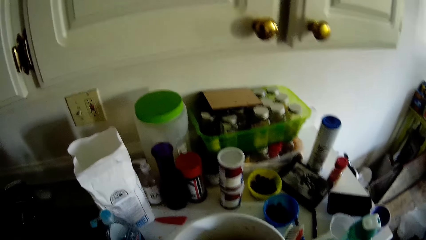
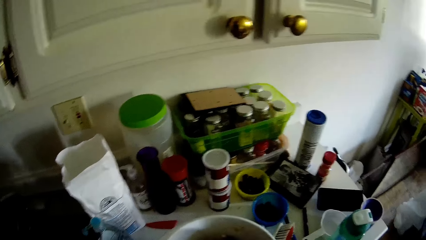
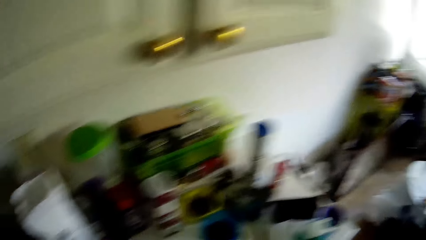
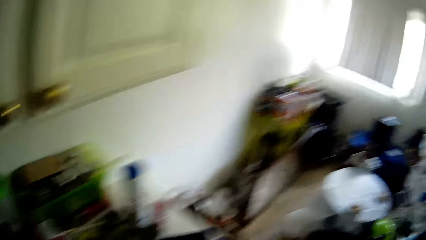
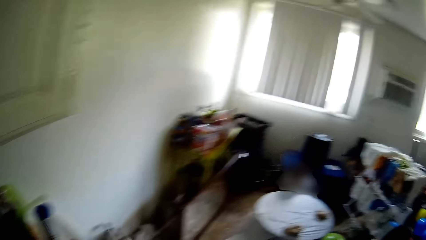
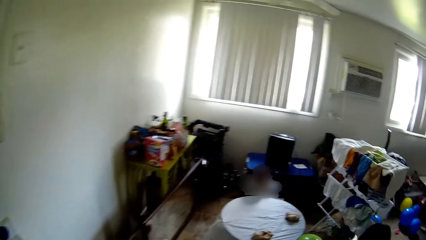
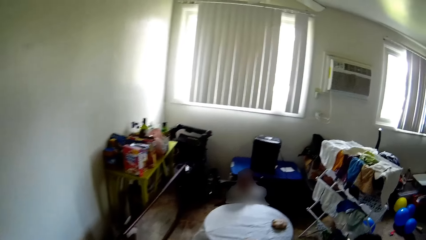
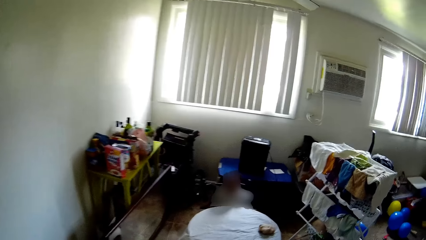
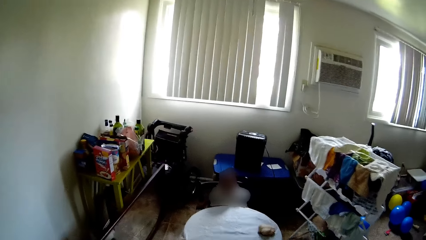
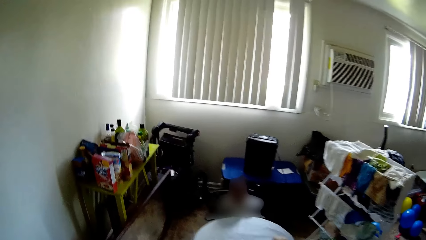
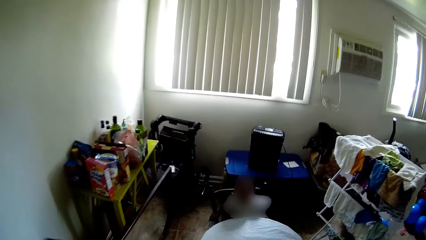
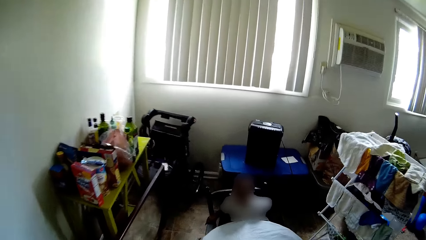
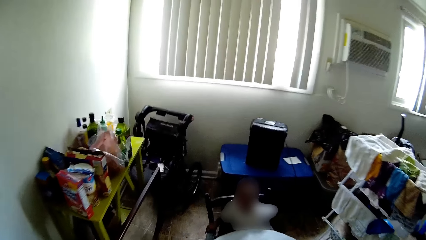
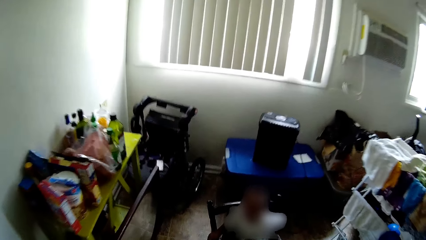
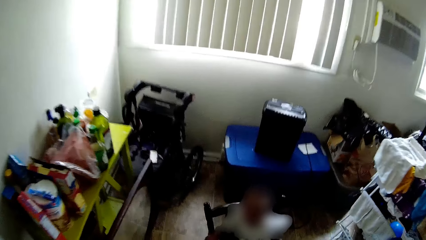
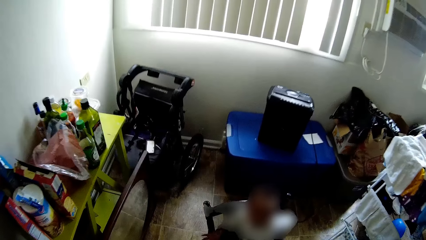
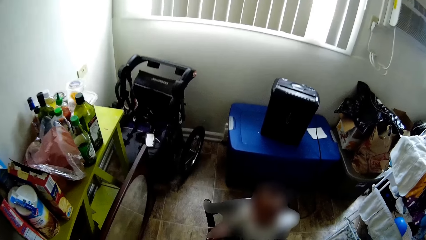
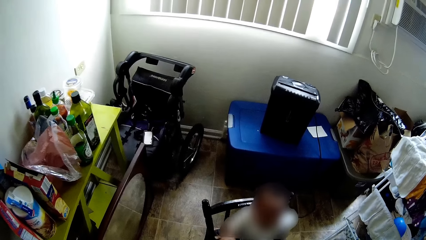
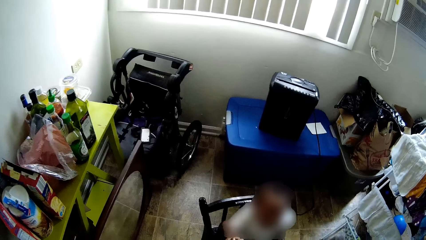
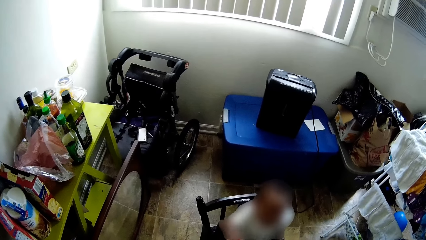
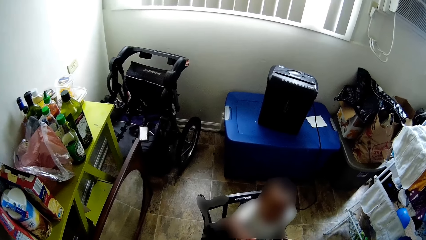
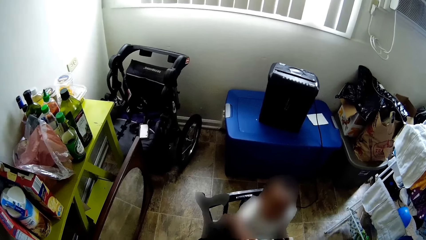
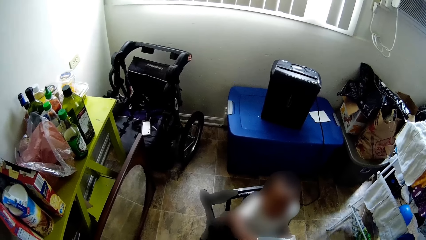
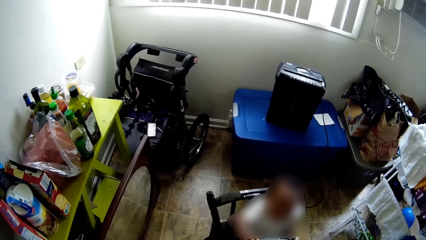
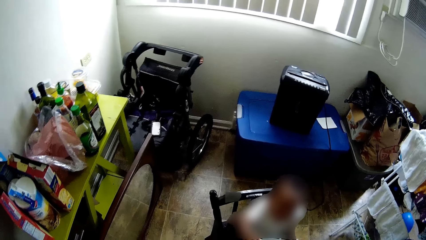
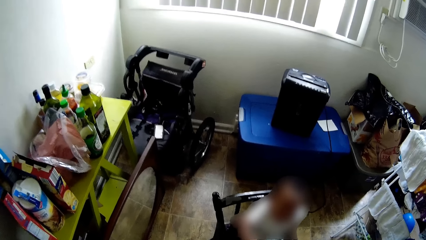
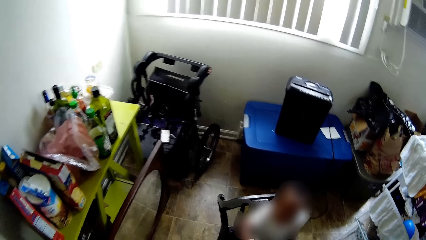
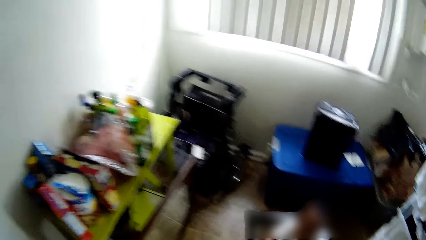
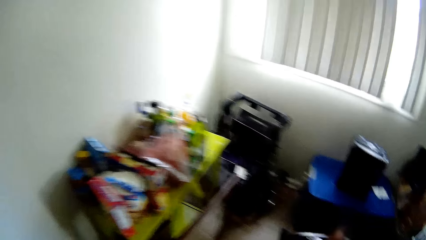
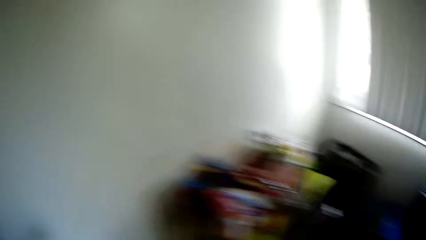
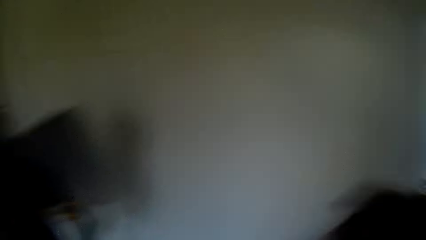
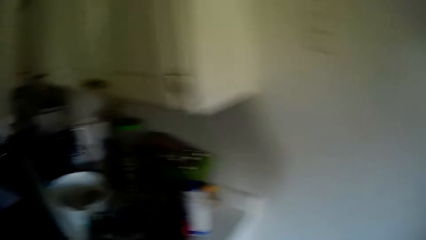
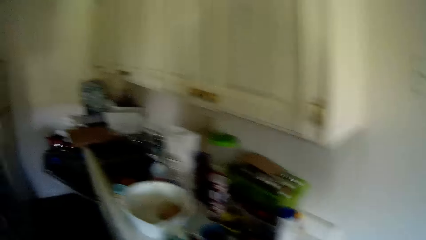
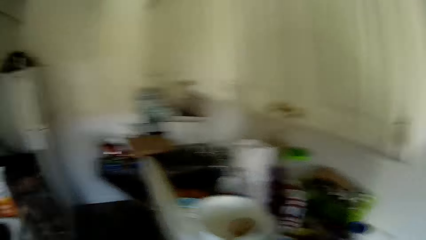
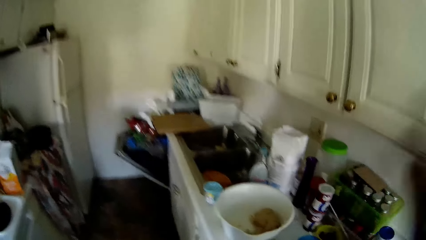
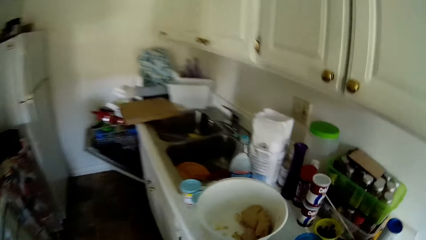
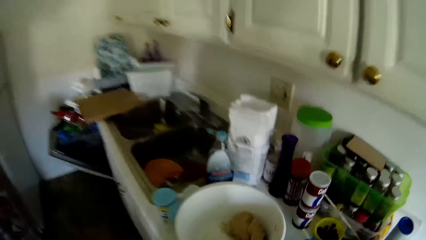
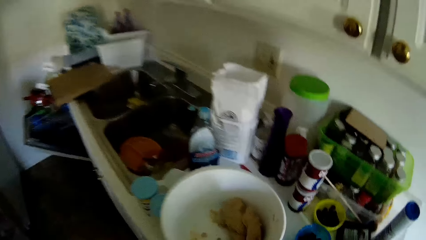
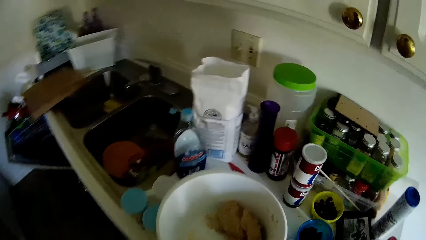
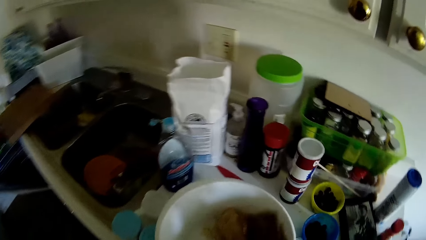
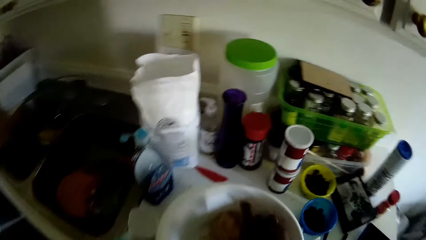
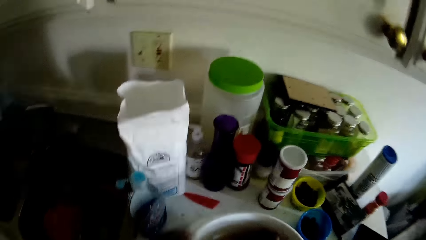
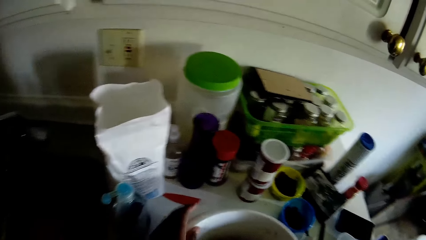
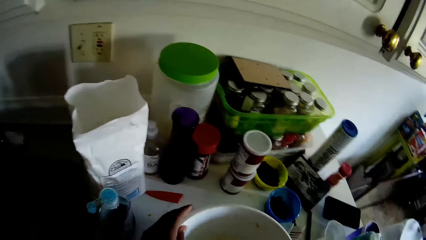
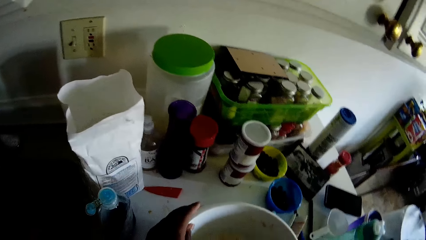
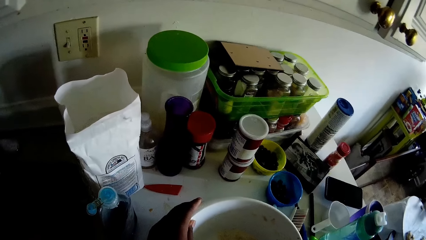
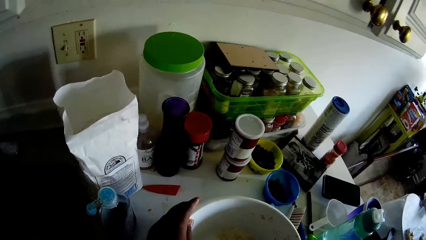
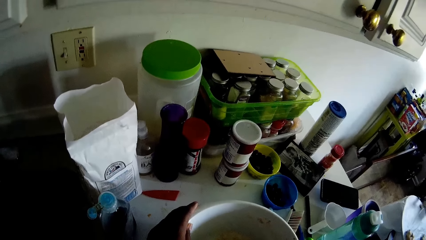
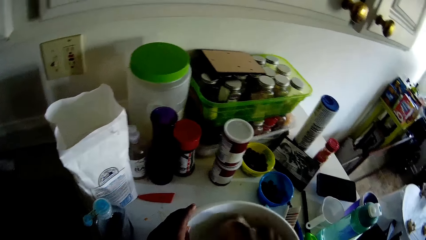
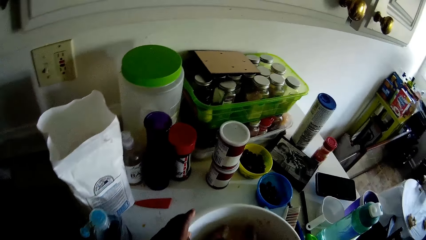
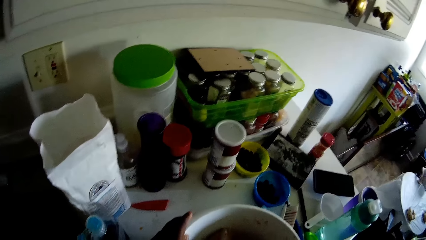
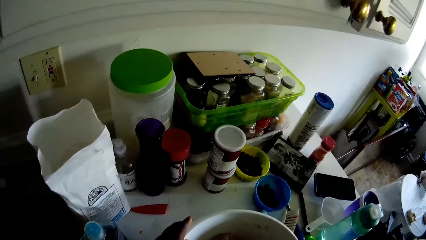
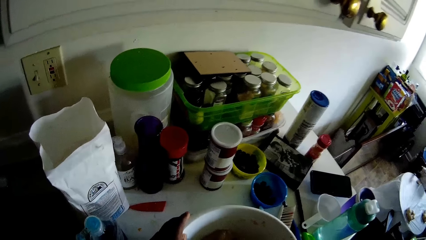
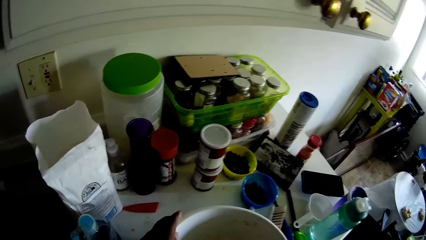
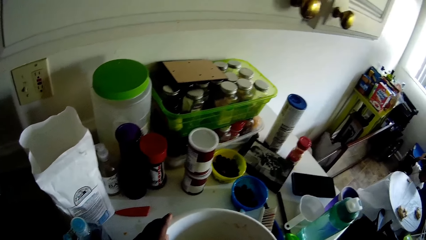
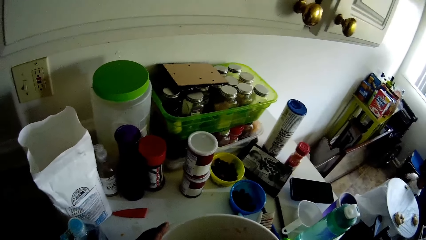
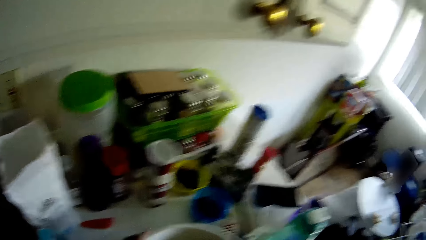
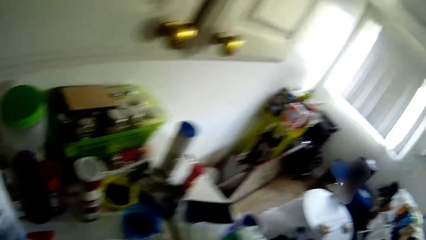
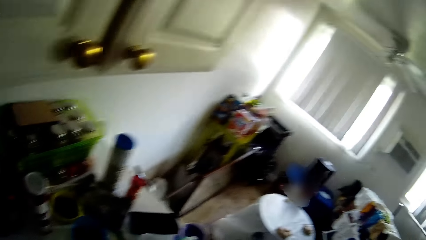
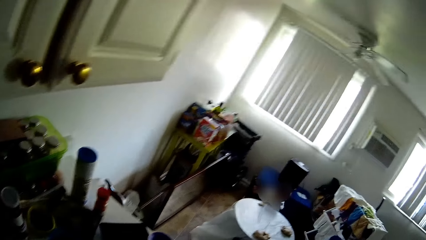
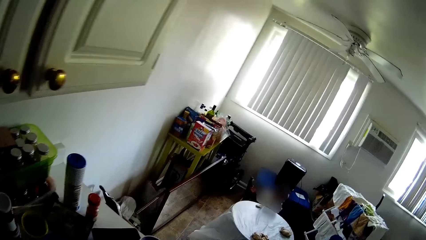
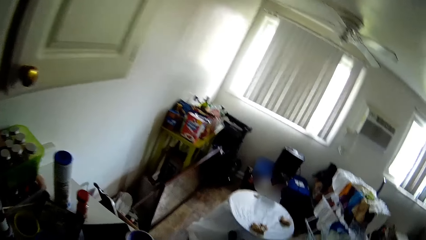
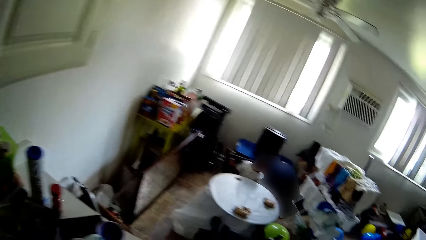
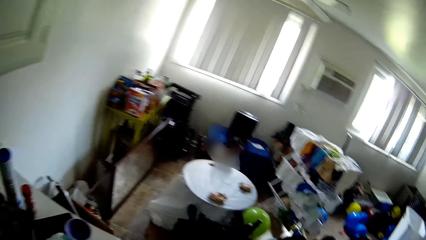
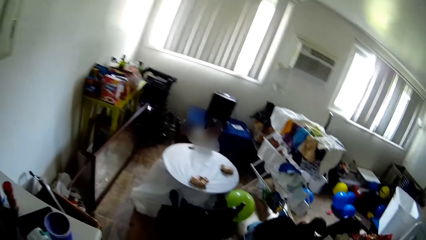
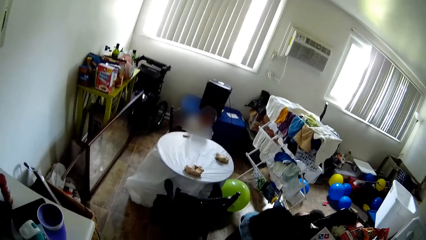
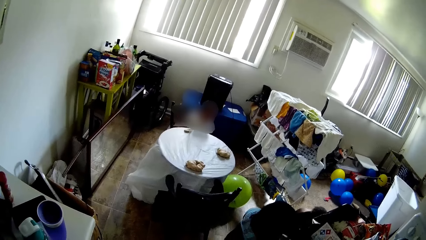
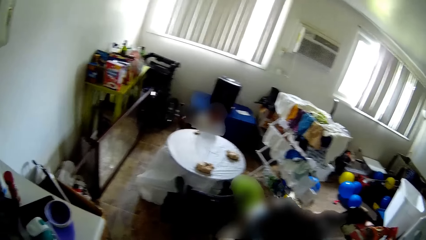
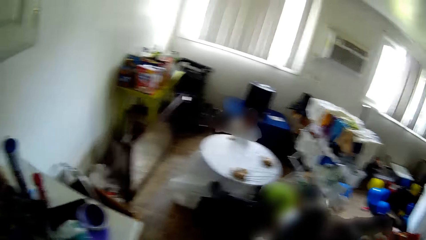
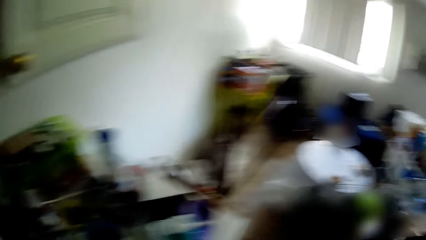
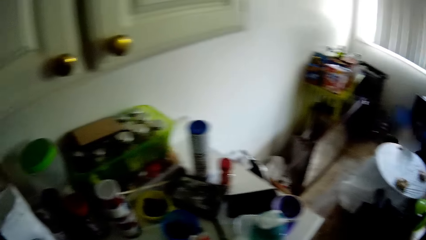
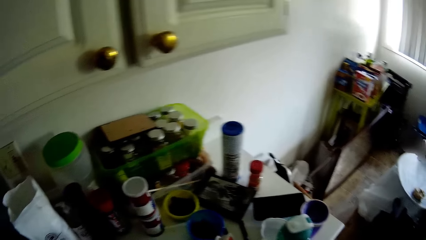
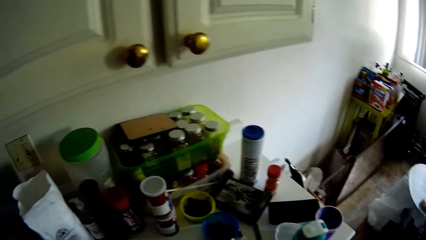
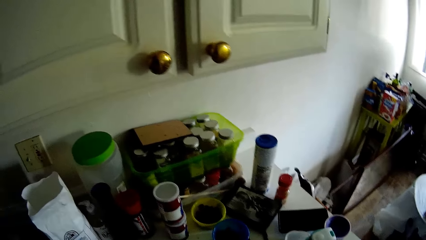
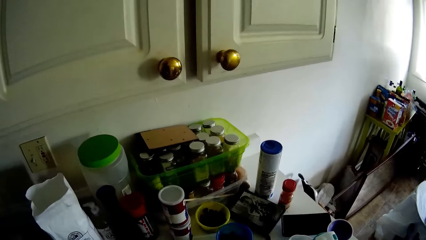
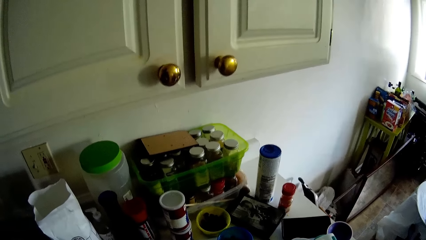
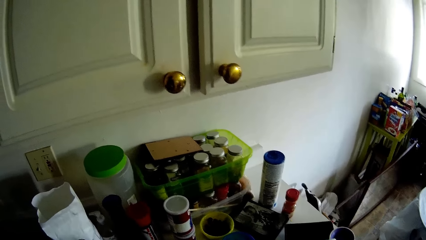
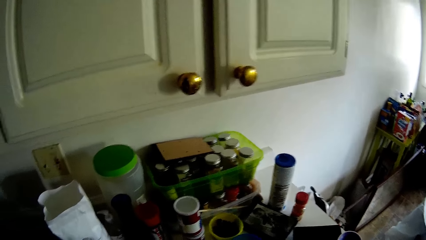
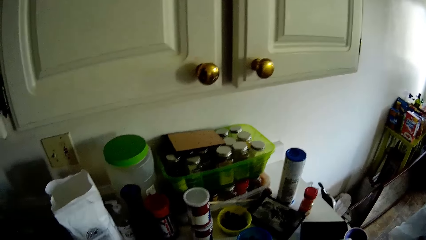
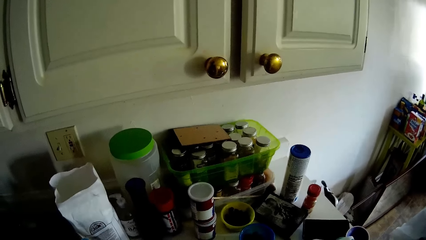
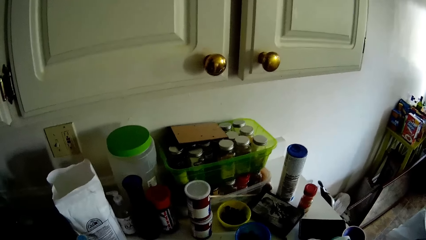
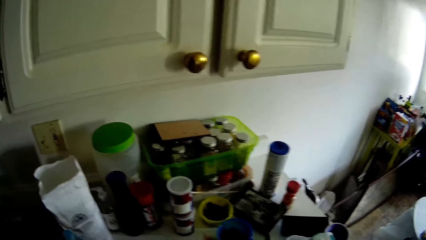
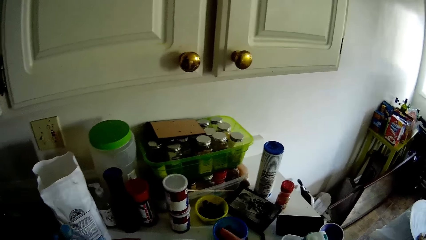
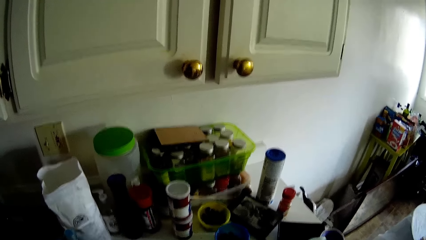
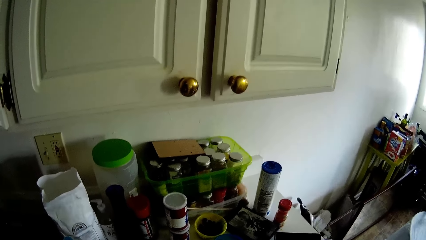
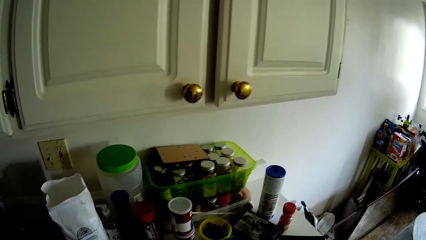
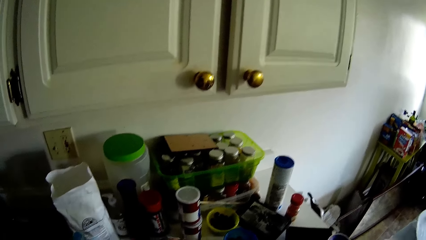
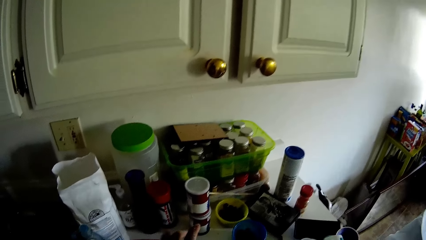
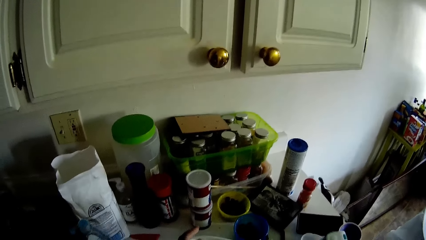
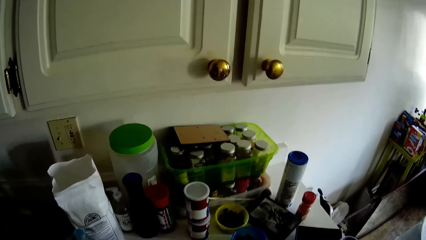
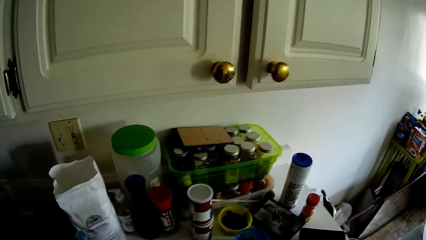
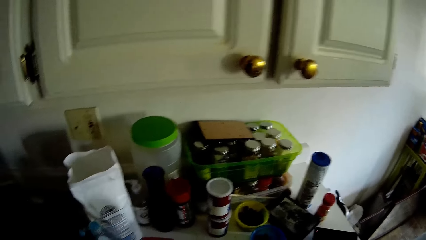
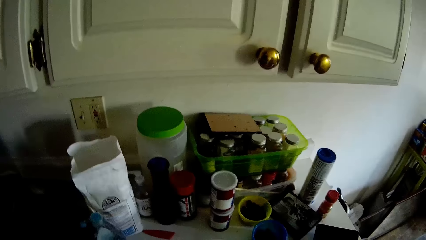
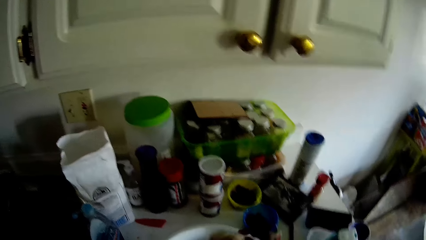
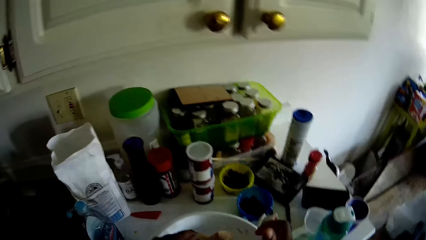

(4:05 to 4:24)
The camera wearer walks to the kitchen counter. She packs dough in the bowl with her right hand. She picks up a dough from the bucket. She touches the bowl with her left hand. She kneads the dough with her hand.
